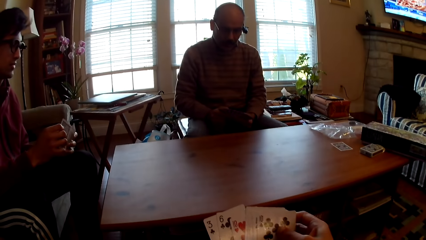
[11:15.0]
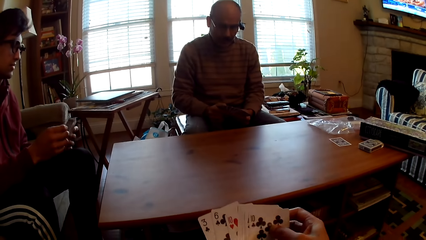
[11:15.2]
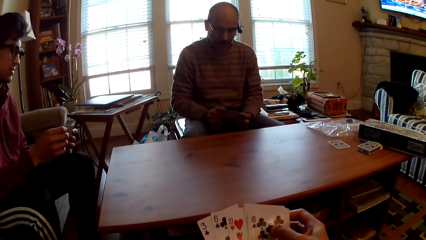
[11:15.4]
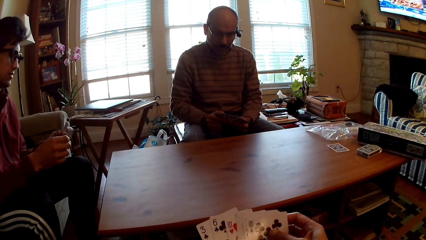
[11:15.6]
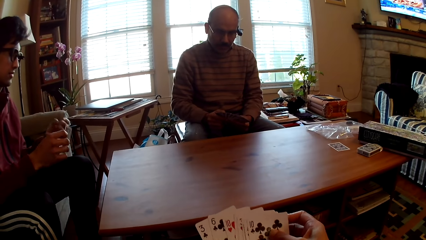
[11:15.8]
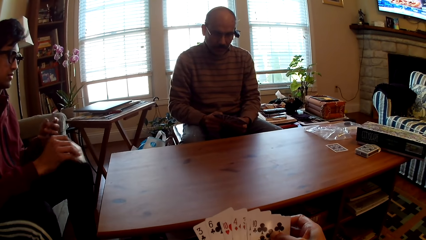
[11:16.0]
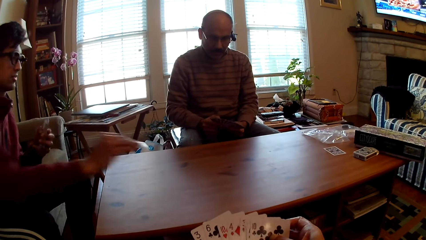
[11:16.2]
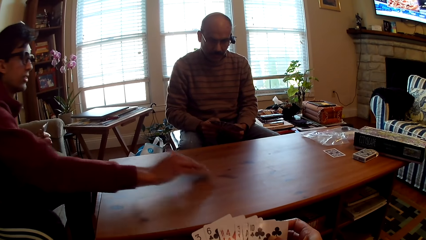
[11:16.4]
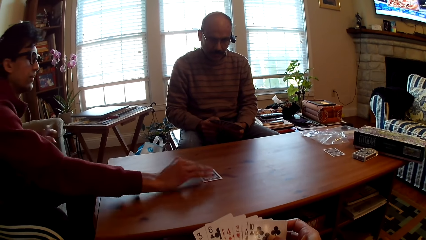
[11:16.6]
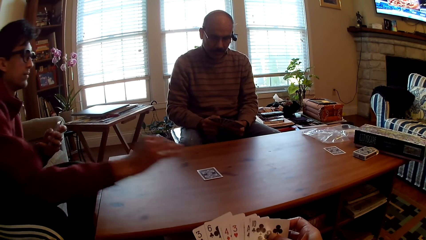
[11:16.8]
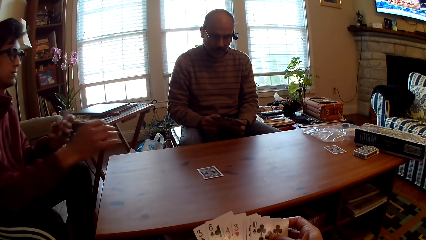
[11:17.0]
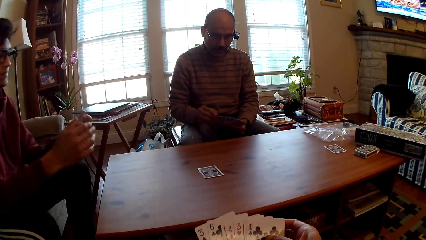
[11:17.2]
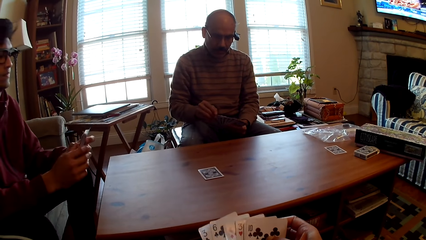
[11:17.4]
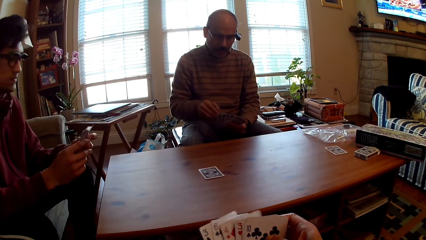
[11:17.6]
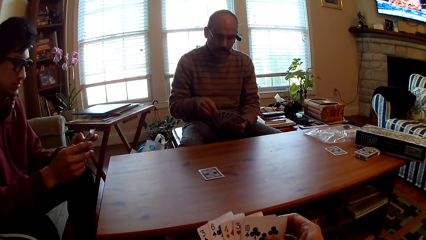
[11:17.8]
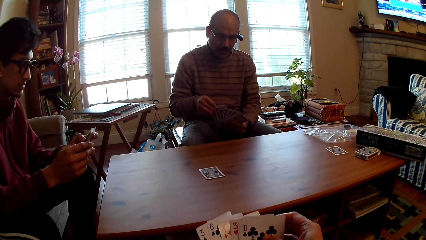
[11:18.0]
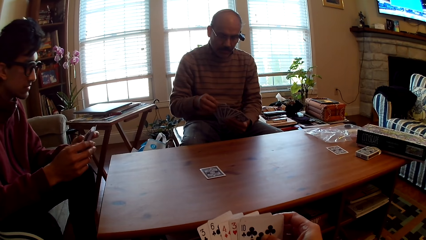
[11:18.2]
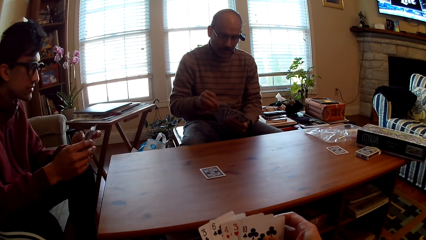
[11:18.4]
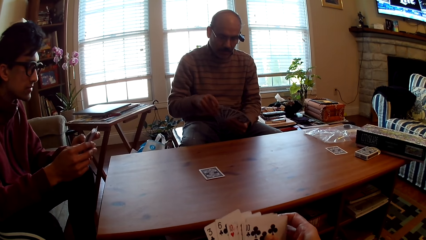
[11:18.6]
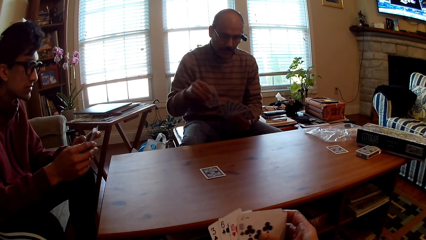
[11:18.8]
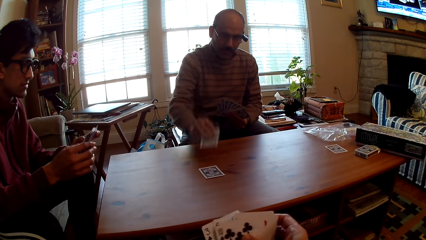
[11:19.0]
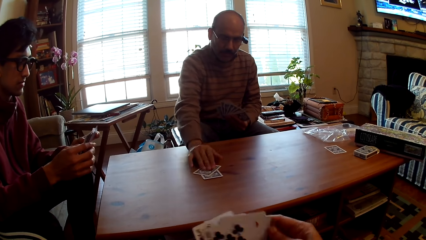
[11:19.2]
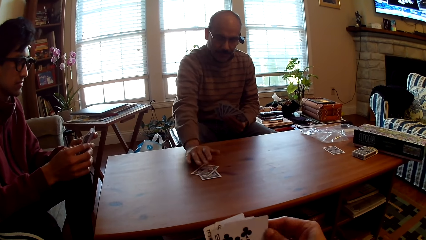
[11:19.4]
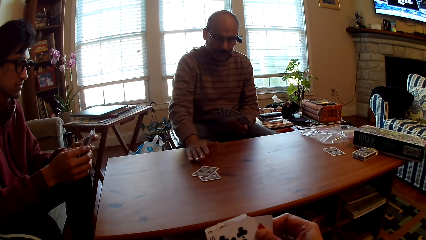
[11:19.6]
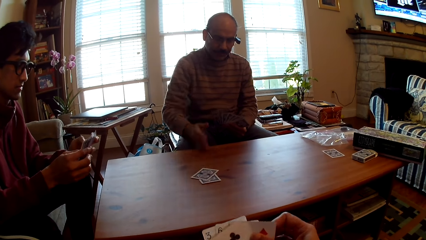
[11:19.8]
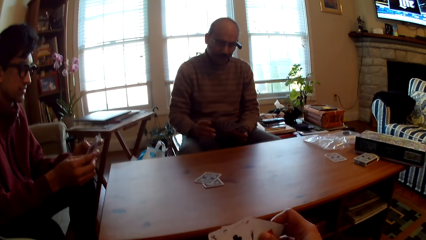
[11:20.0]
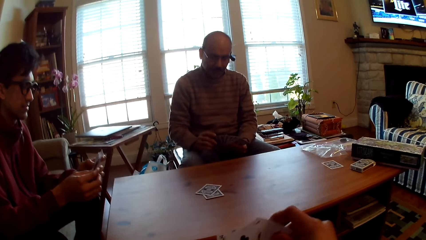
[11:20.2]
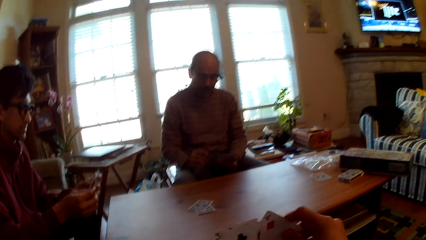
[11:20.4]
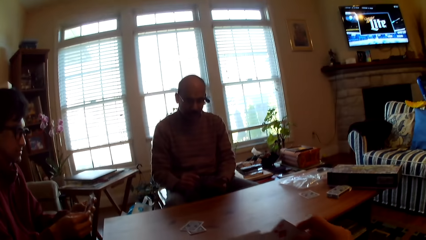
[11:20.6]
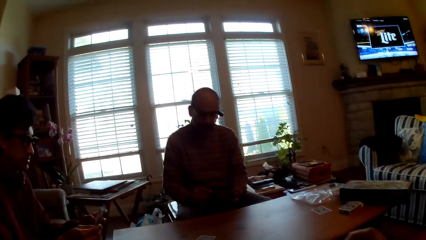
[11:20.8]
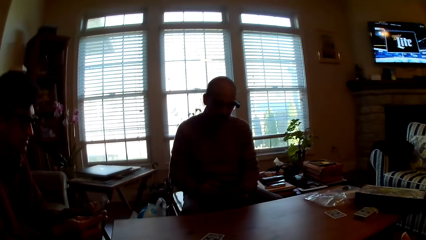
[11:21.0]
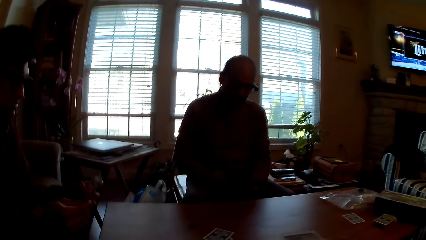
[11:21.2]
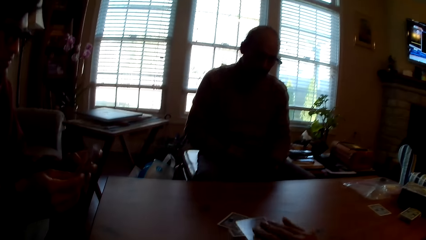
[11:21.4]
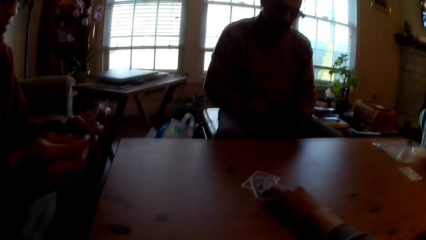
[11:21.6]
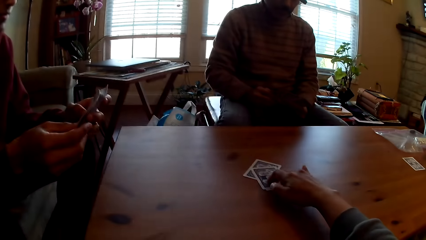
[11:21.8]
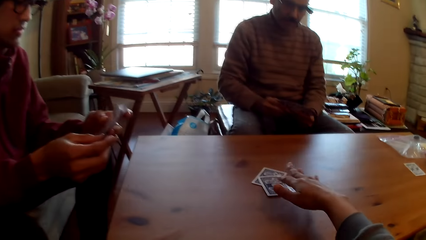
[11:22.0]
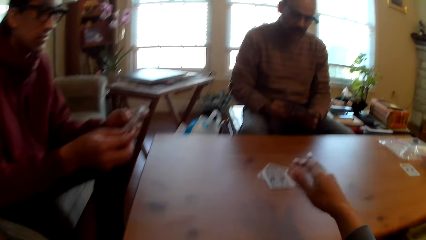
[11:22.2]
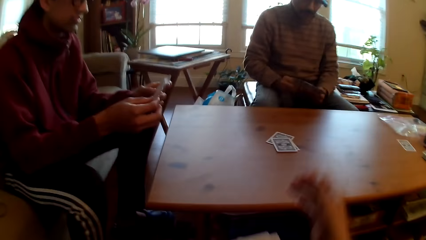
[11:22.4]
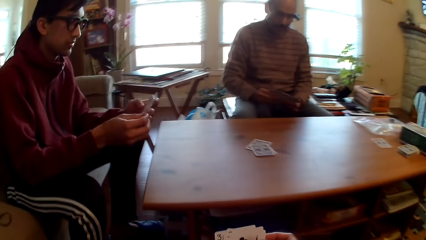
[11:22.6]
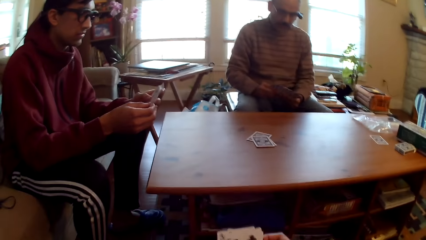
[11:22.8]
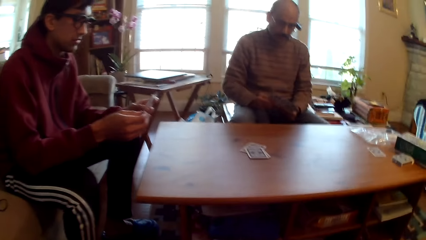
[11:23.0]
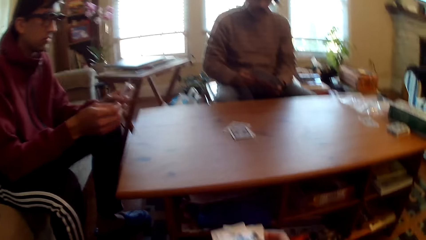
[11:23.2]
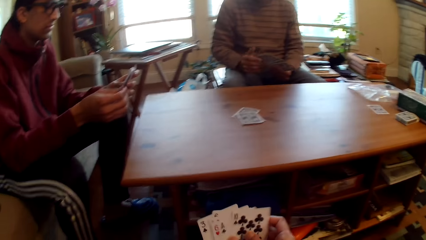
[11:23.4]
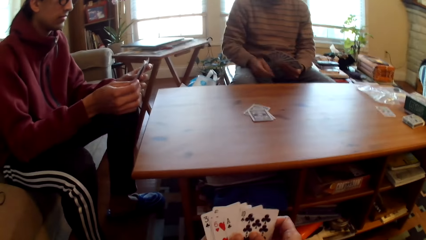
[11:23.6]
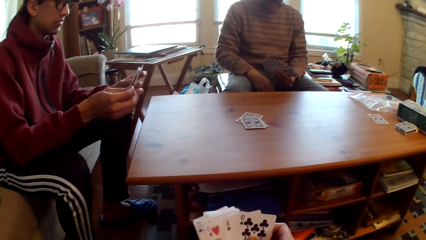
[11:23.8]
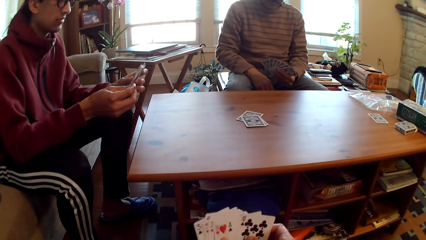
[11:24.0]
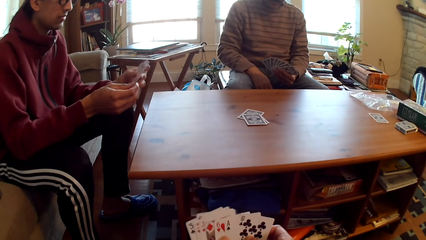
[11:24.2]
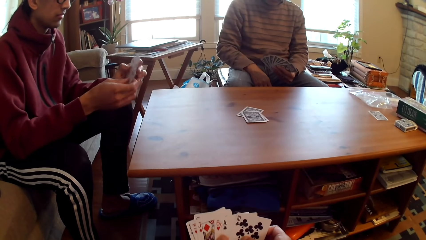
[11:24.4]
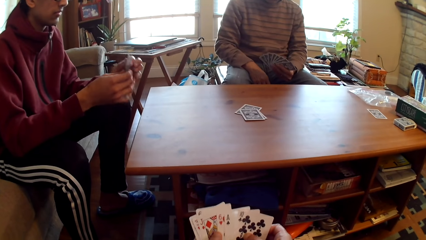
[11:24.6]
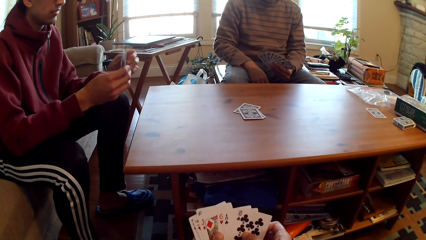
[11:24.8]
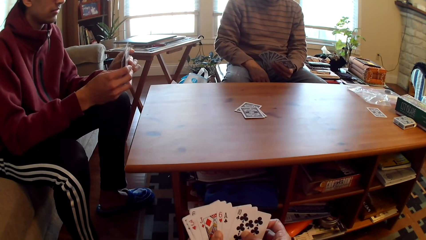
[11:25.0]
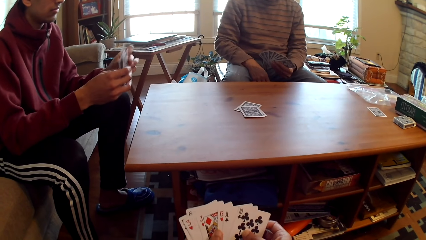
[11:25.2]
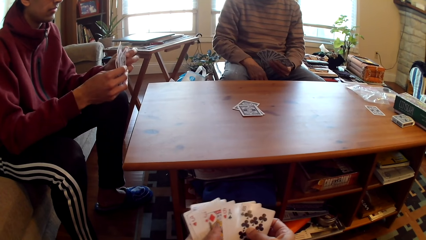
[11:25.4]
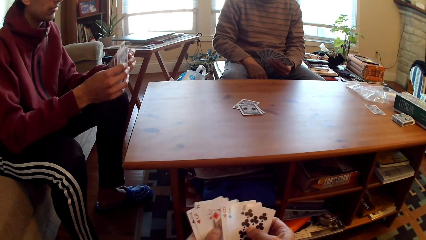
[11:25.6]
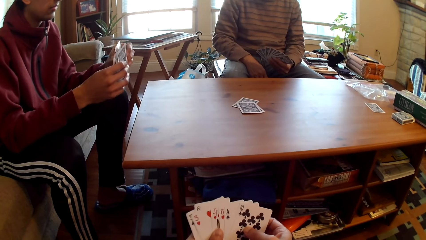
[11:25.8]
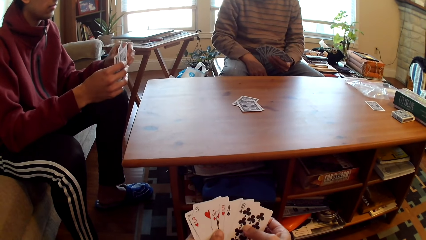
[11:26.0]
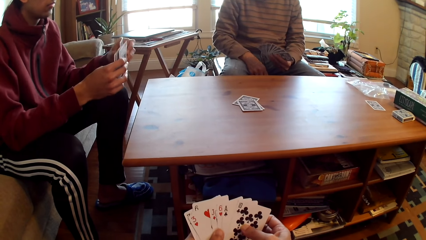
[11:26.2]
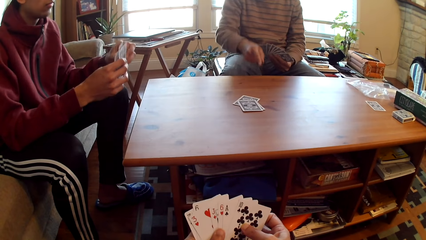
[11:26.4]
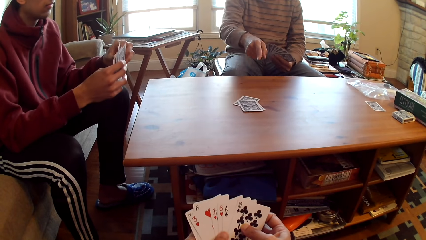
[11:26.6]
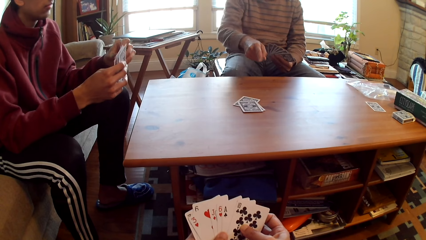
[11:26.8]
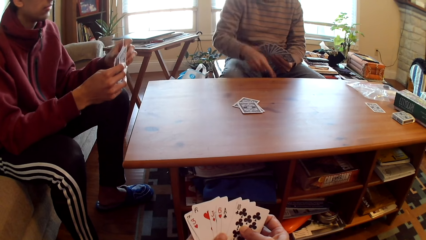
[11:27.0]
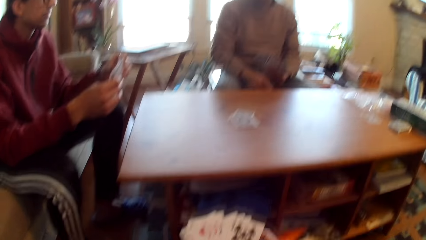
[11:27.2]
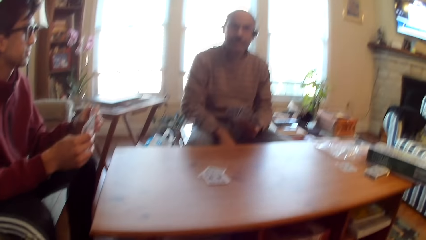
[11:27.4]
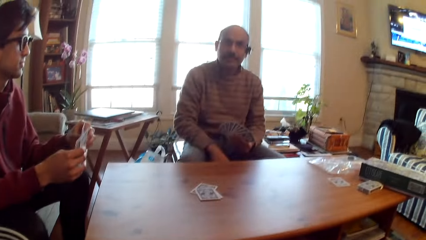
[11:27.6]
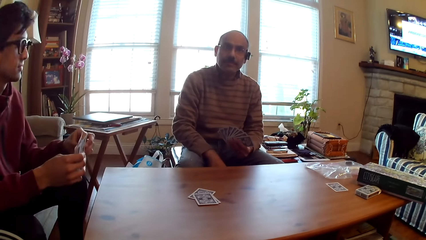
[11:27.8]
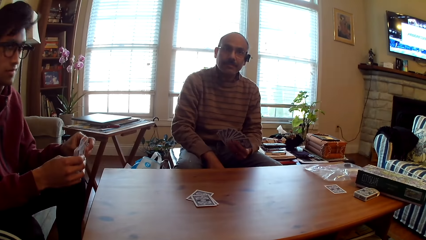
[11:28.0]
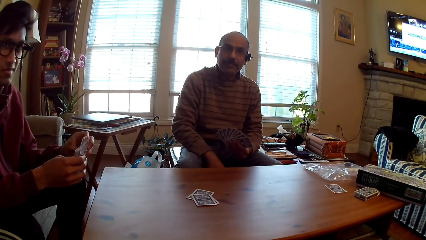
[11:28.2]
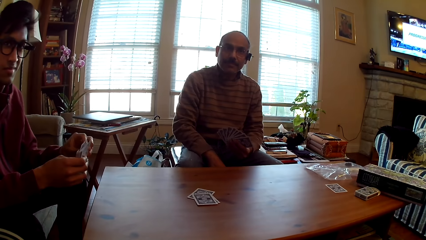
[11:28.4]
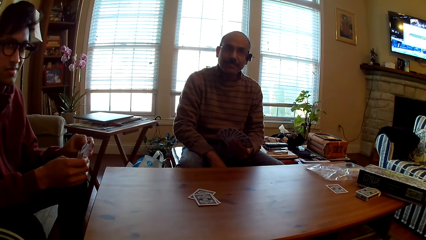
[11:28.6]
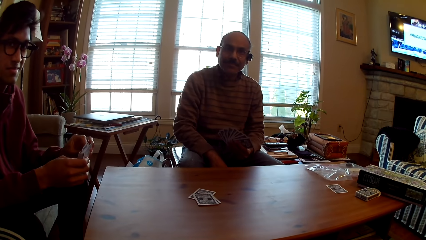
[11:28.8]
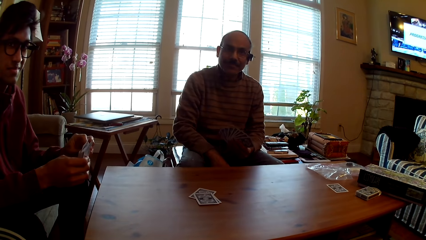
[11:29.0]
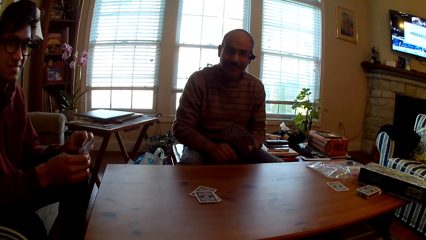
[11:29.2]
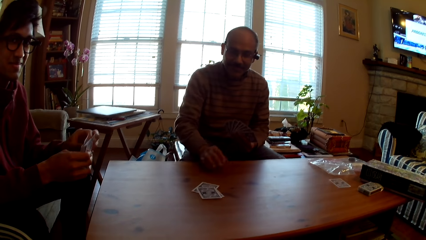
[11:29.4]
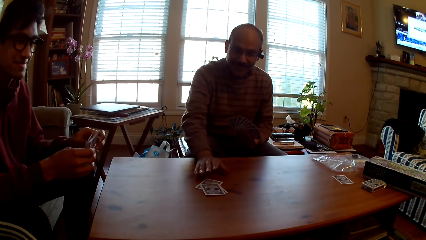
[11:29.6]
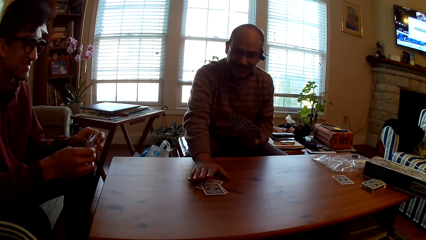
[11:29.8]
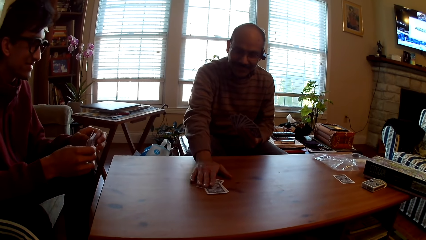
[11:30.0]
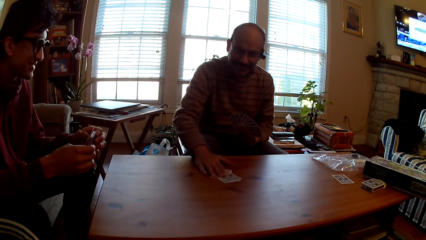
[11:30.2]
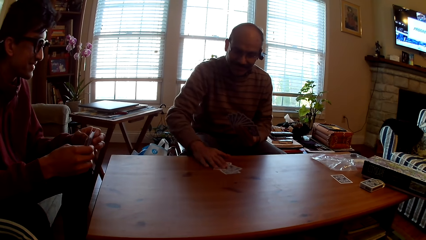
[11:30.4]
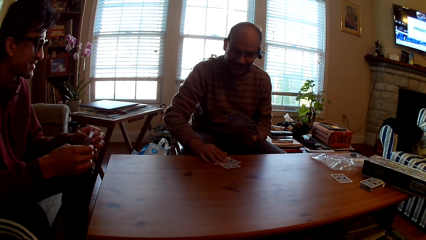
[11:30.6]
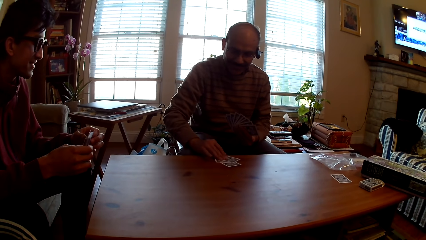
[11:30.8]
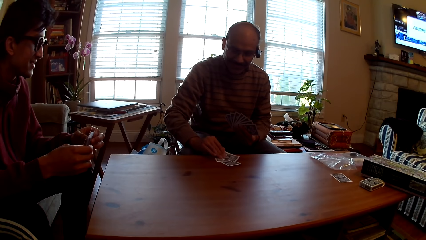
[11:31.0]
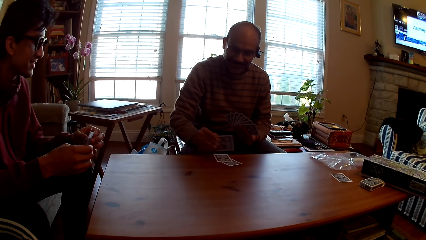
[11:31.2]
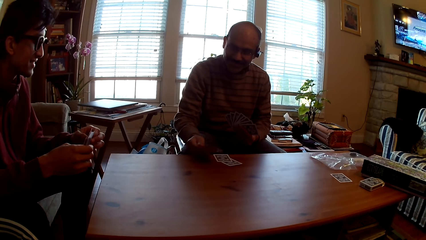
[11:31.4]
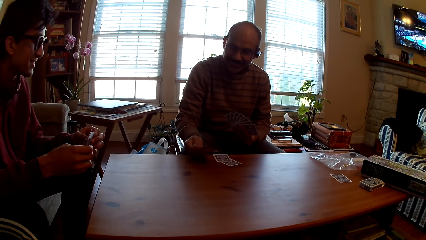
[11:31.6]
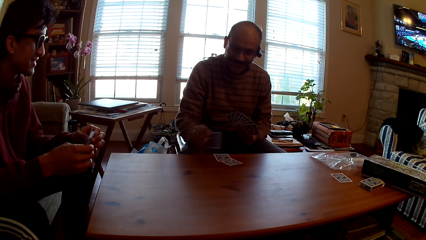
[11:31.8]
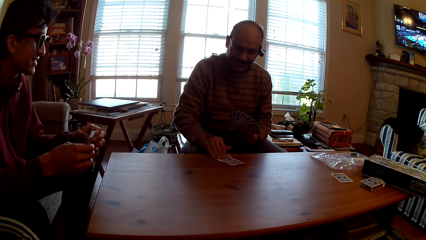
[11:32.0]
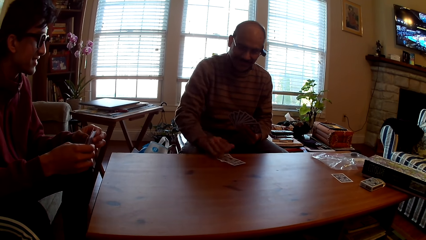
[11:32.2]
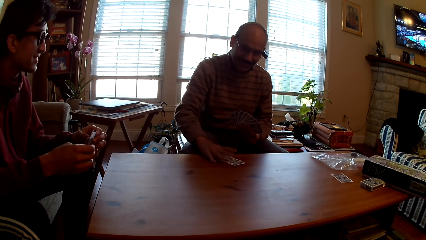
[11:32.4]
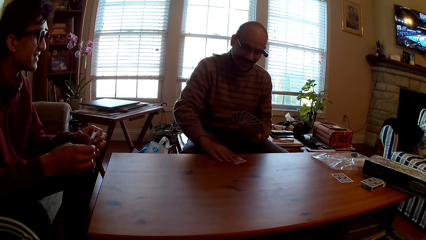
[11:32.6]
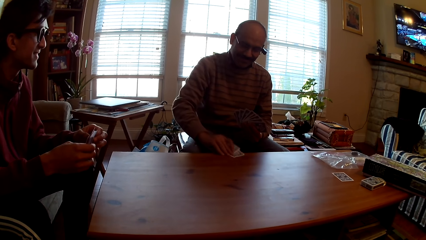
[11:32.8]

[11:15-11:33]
The camera wearer selects a card. A person plays poker and picks cards. Another person puts the card on the table and plays poker. The camera wearer plays poker and puts the card on the table. The first person selects a card. The other person points at the cards, takes the cards from the table, and looks at the card.
